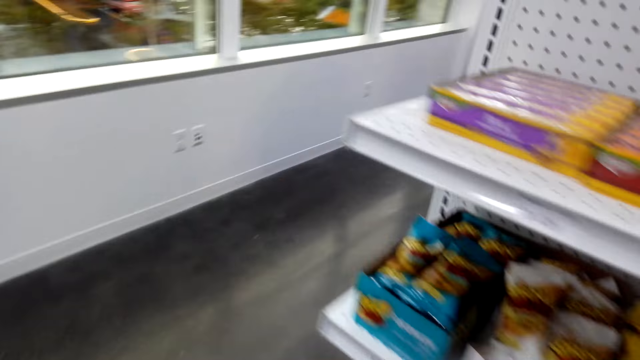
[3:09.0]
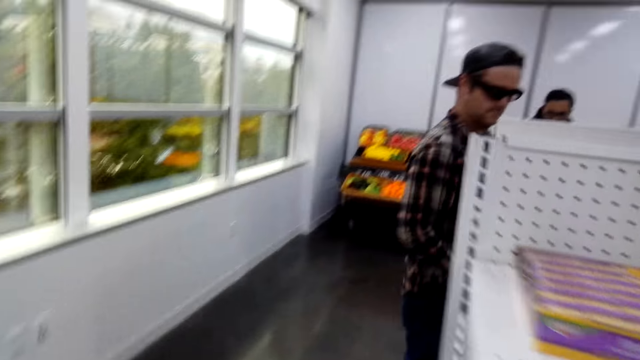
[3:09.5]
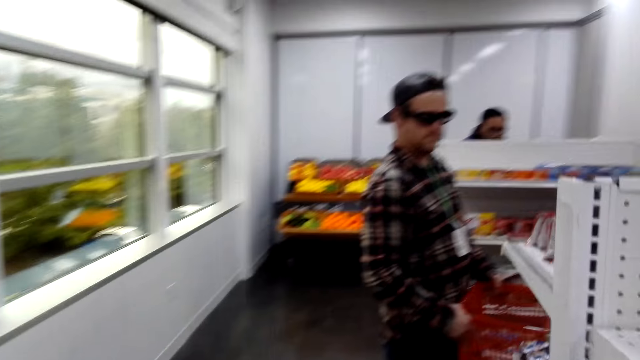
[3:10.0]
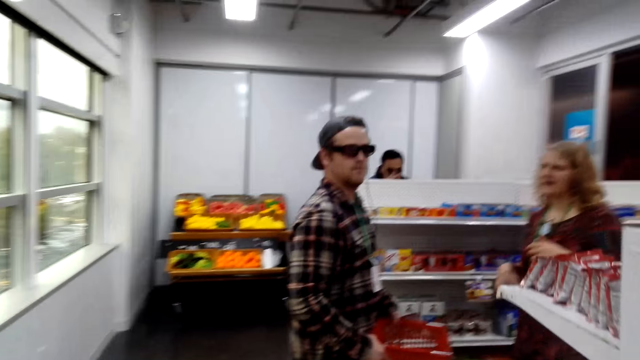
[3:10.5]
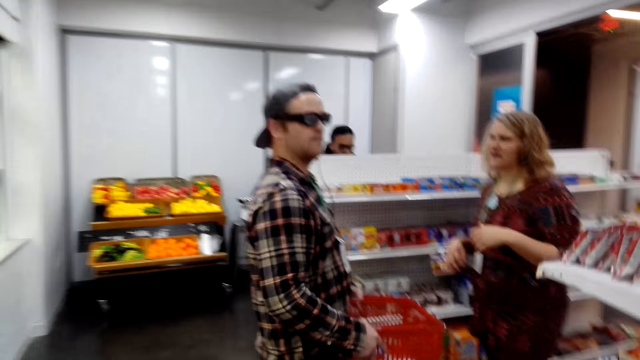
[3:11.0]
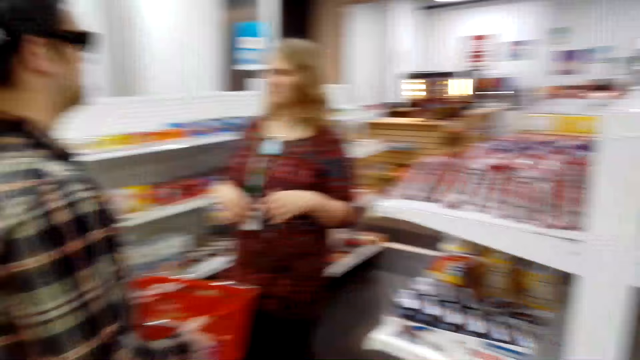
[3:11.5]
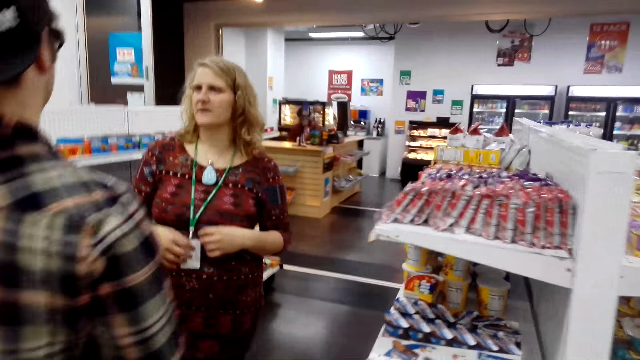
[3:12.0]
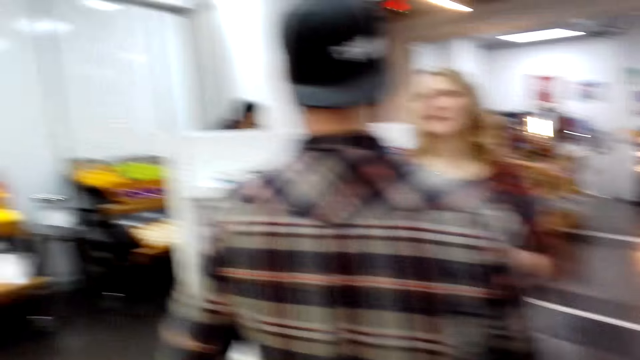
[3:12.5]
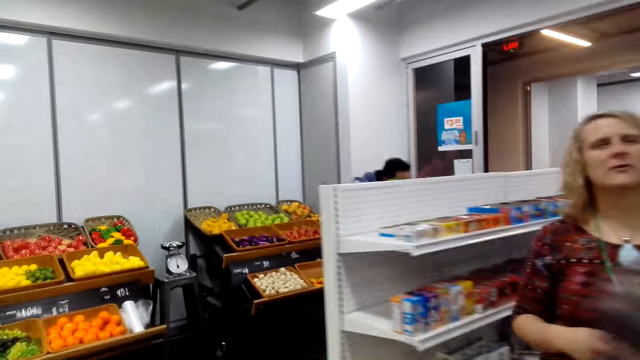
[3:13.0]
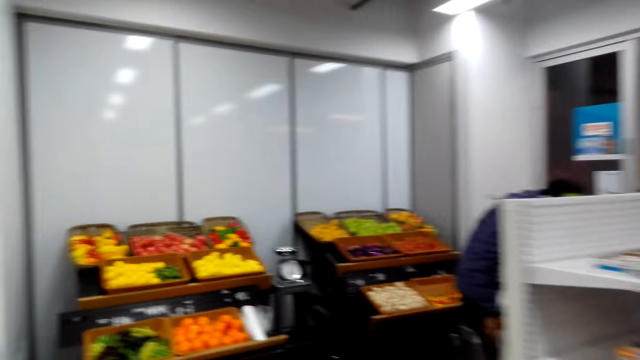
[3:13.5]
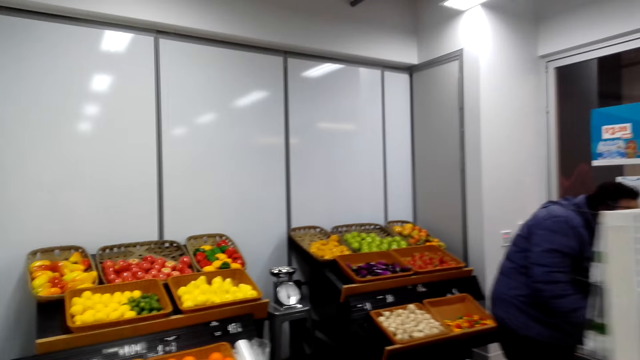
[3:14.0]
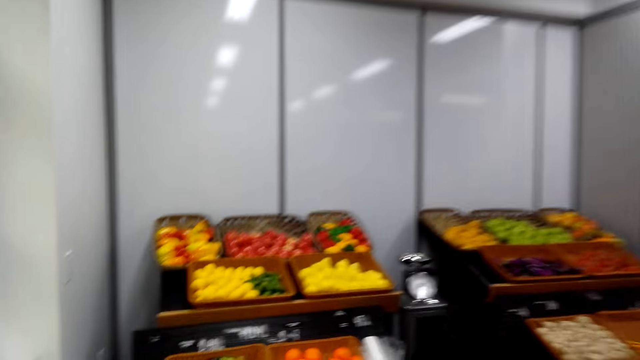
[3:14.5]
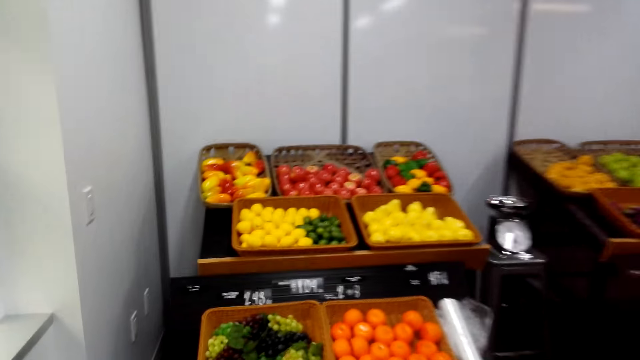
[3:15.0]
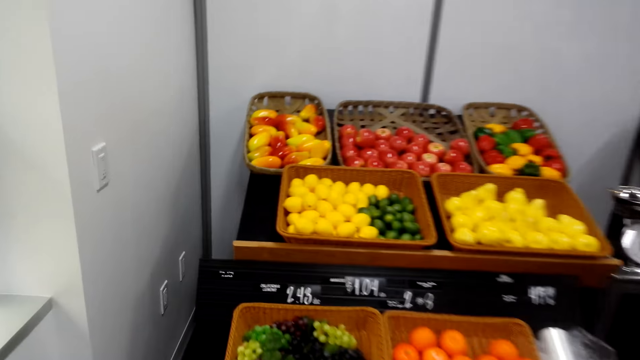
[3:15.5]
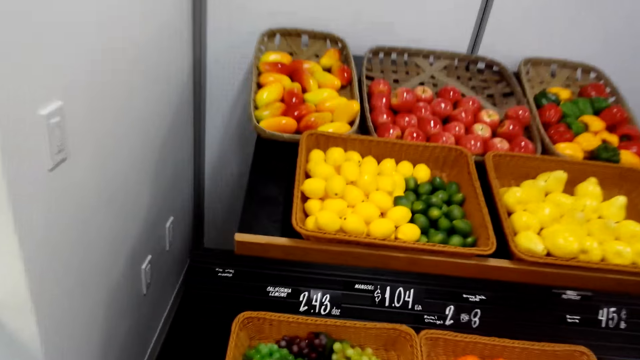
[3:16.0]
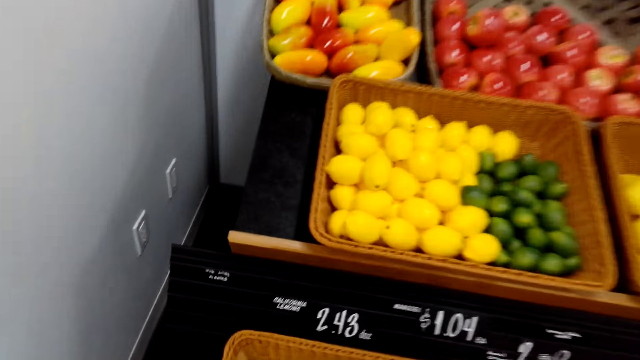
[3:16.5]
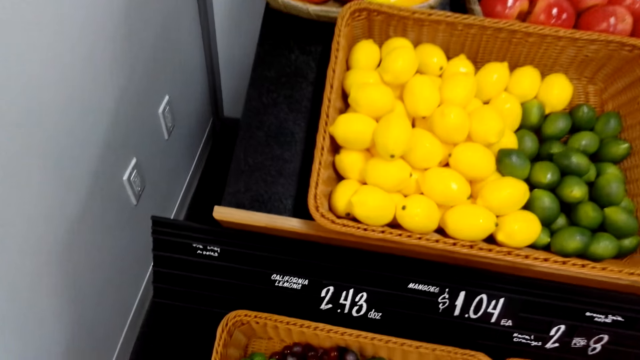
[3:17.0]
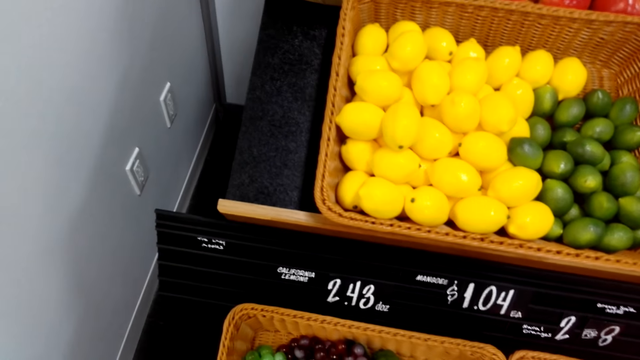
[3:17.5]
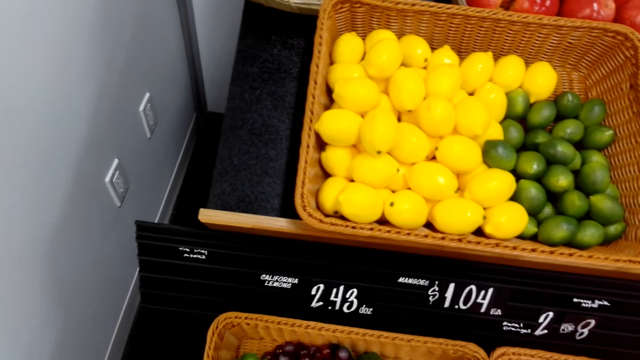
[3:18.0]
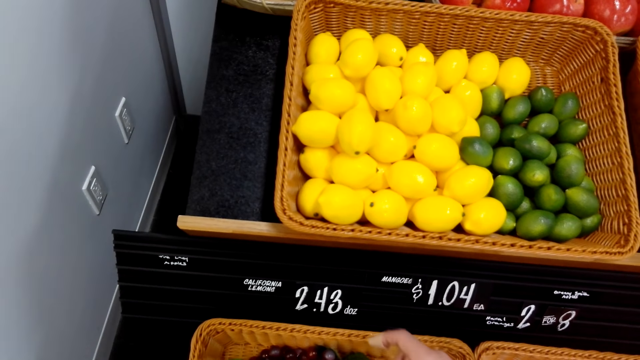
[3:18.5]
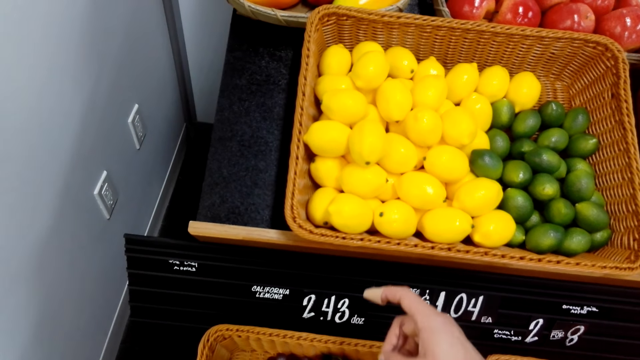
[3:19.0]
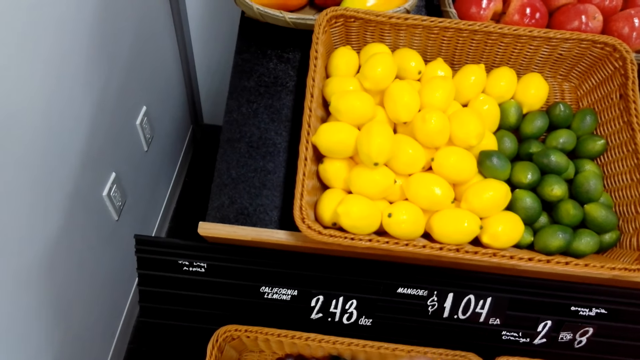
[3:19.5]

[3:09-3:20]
The camera wearer walks past a person. They look at fruits.

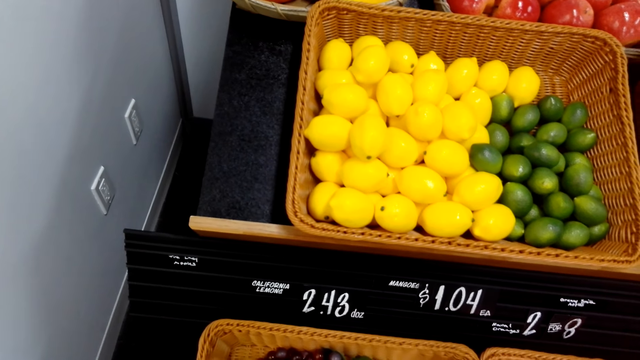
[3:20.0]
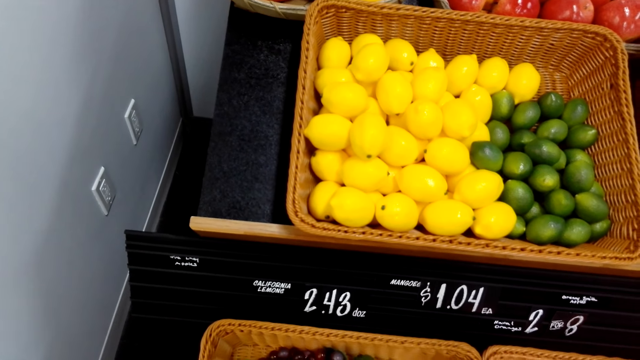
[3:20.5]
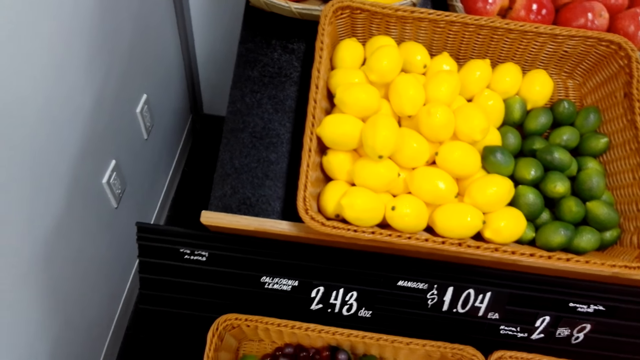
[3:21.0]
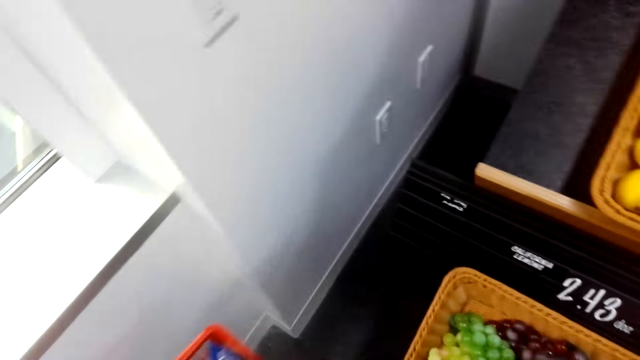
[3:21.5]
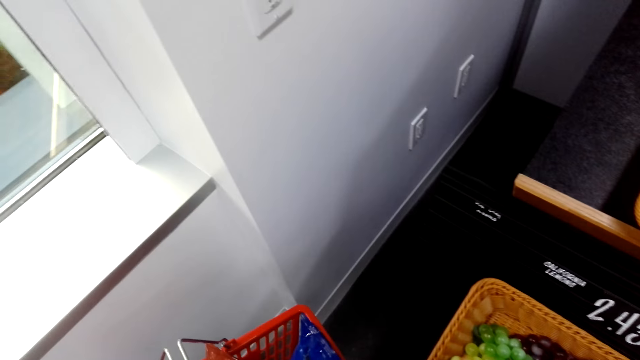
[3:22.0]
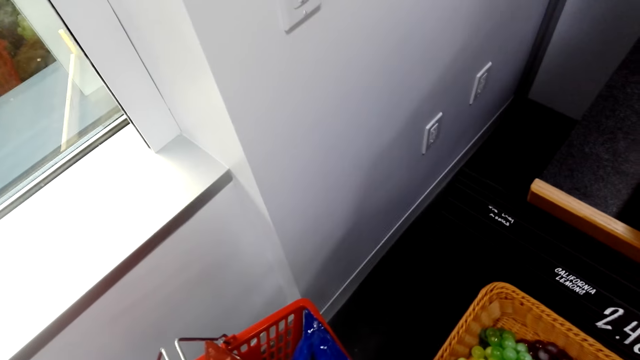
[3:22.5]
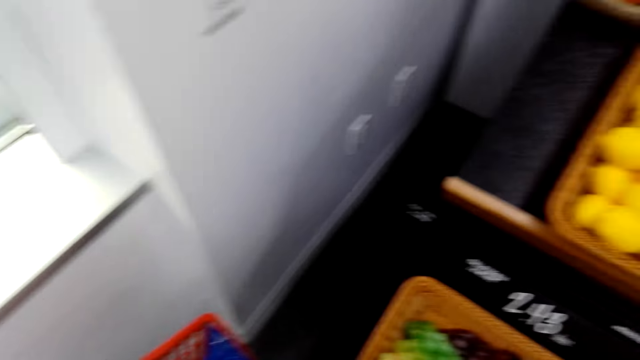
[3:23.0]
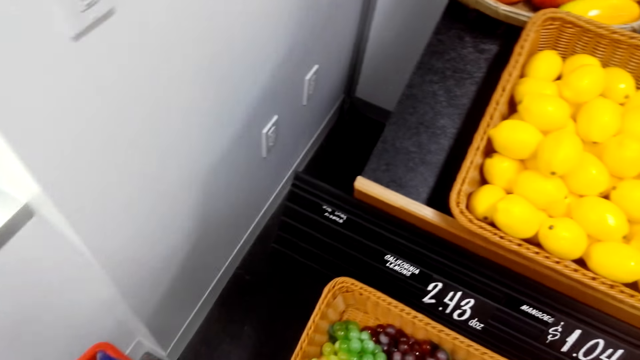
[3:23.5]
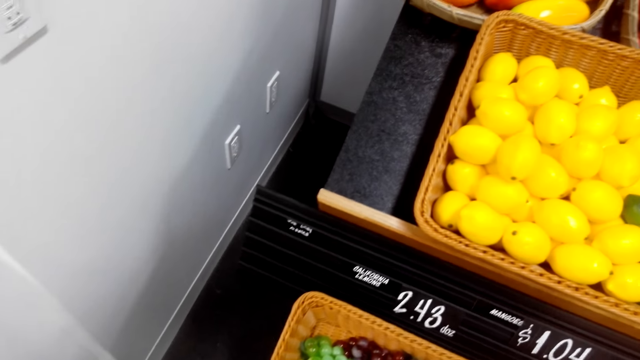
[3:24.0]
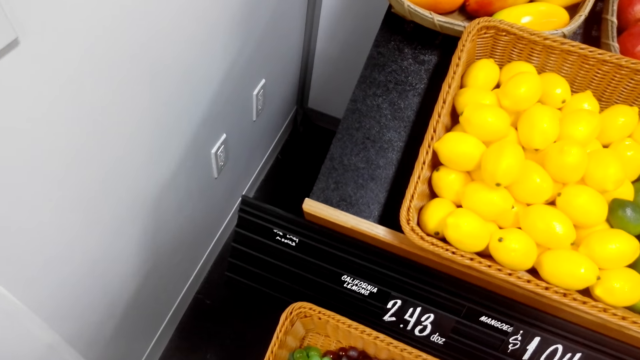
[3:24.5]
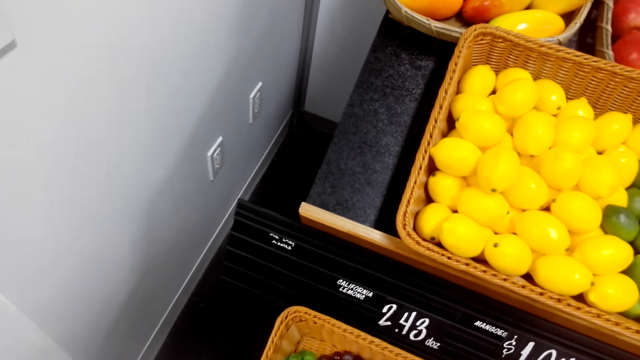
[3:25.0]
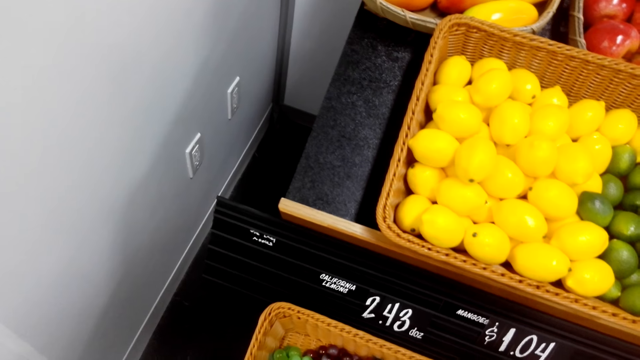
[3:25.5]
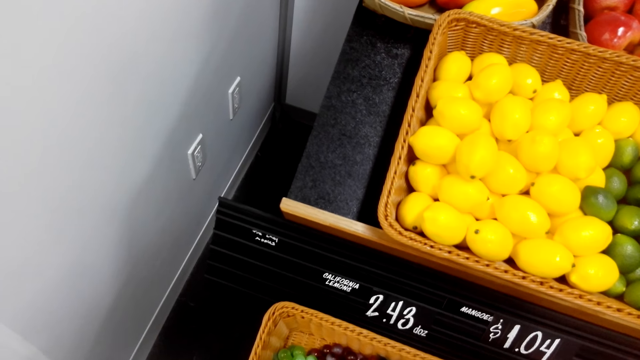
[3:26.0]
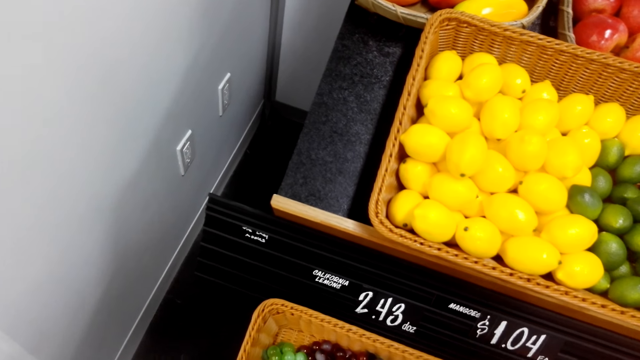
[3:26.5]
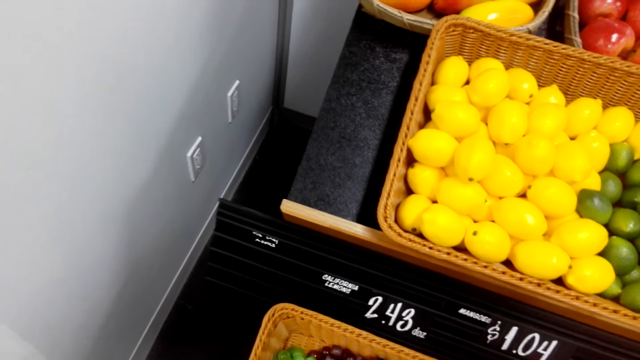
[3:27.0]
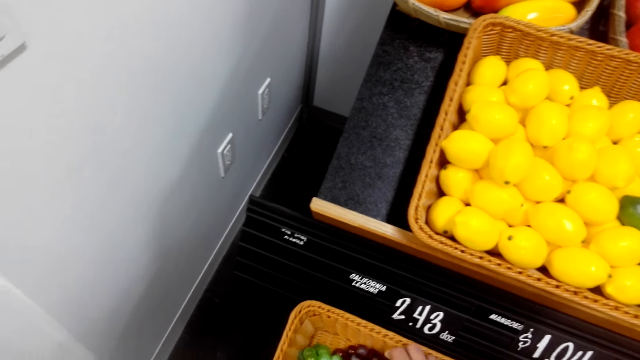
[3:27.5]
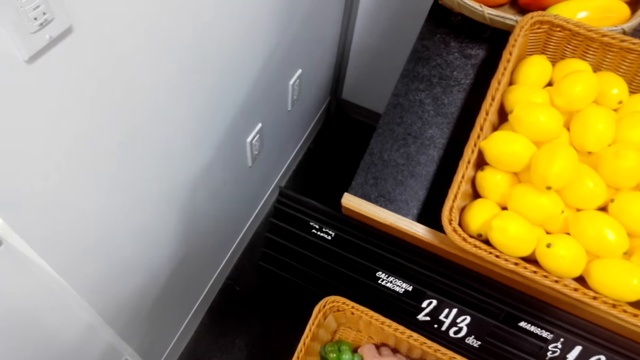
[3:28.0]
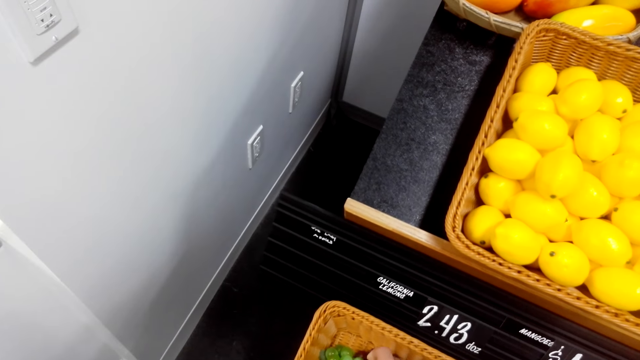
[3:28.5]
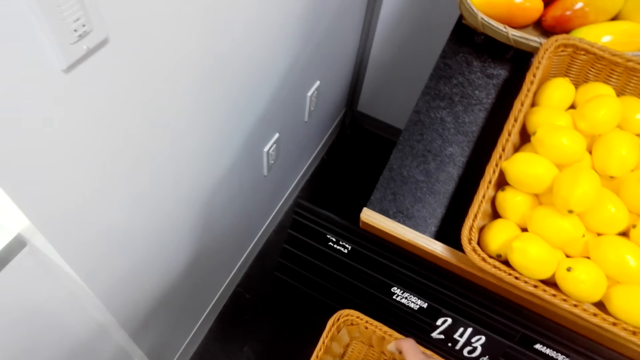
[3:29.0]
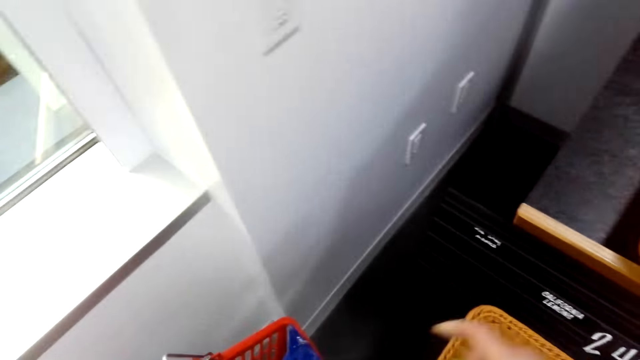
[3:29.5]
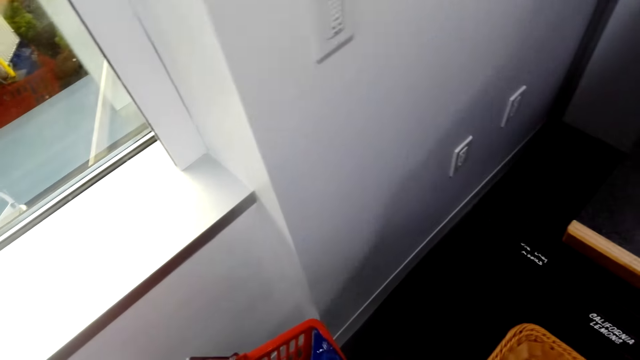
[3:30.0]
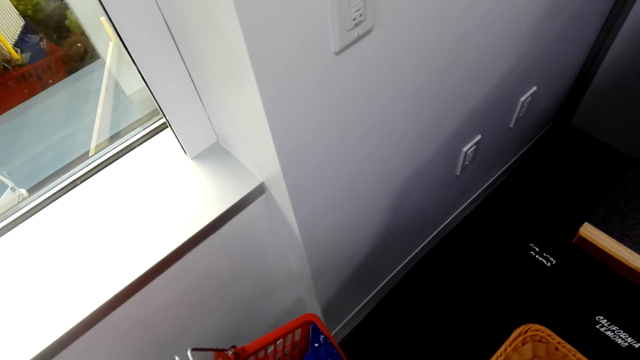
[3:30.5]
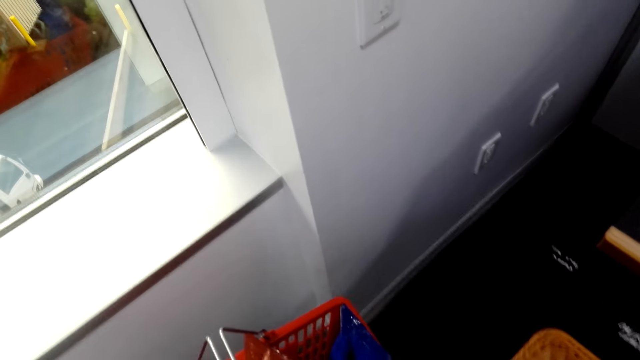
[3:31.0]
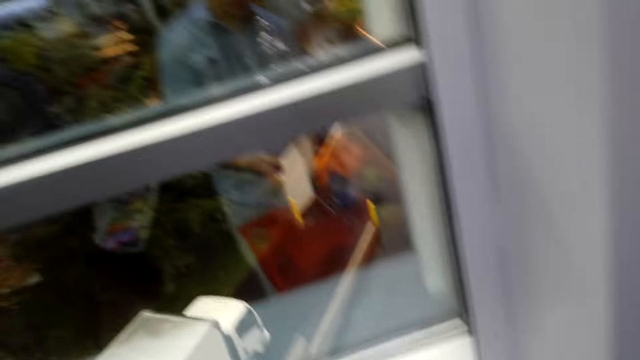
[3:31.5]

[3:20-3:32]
The camera wearer looks at her shopping trolley. They look at fruits. They pick grapes.
